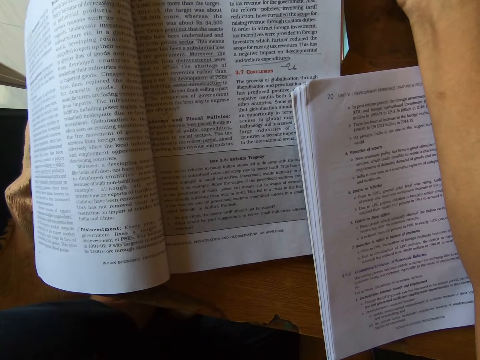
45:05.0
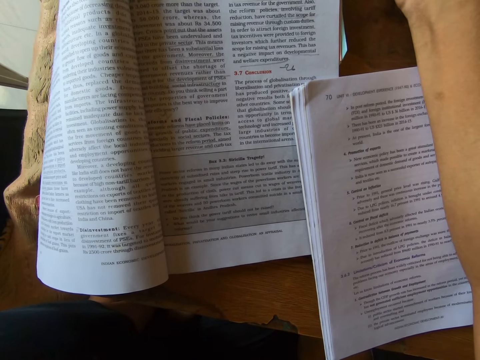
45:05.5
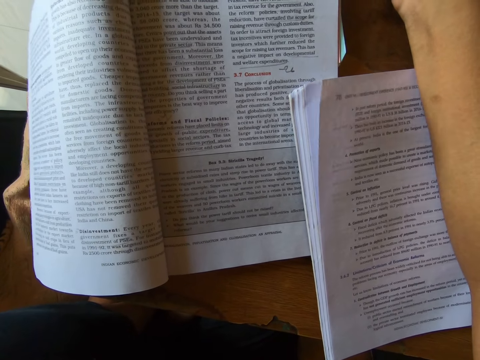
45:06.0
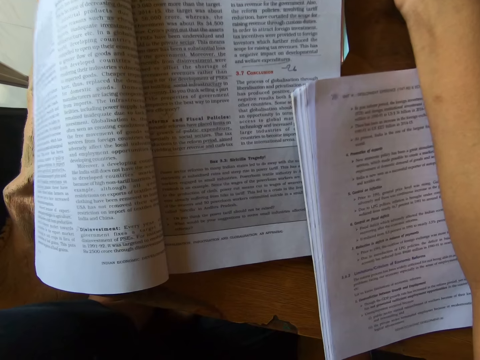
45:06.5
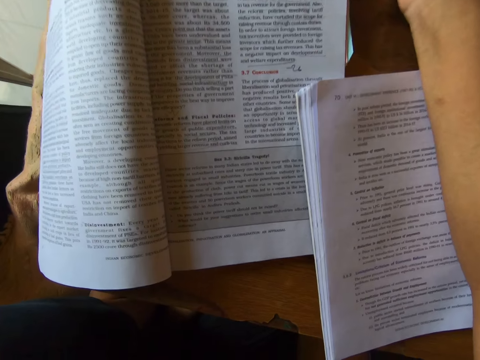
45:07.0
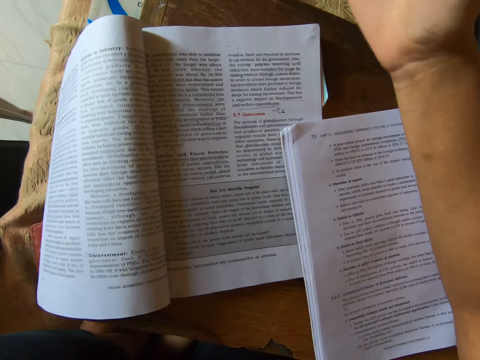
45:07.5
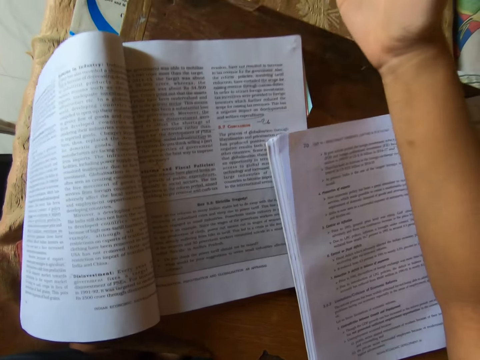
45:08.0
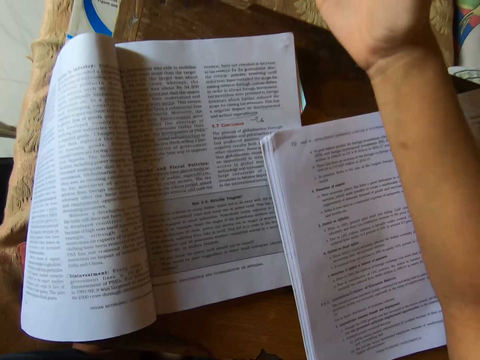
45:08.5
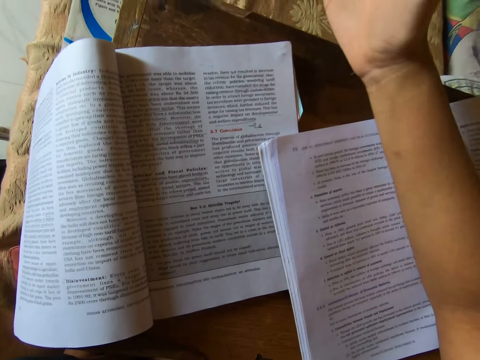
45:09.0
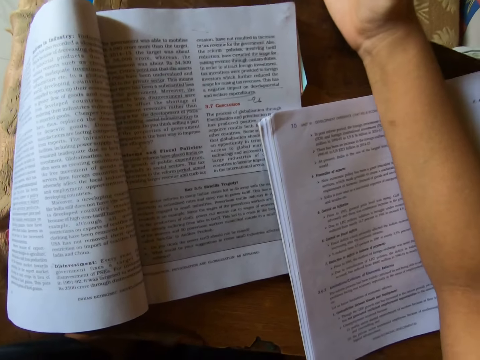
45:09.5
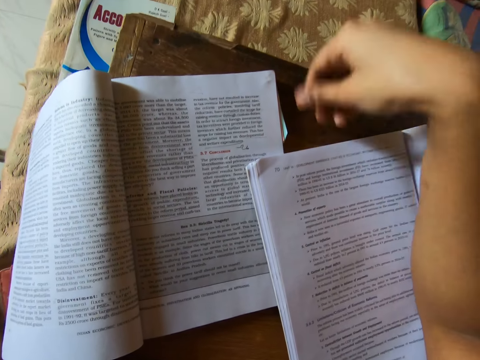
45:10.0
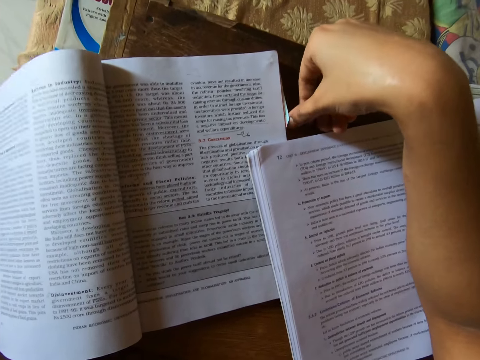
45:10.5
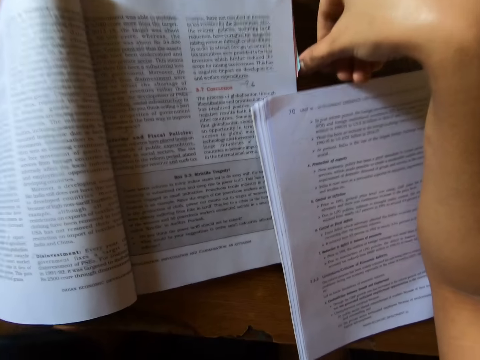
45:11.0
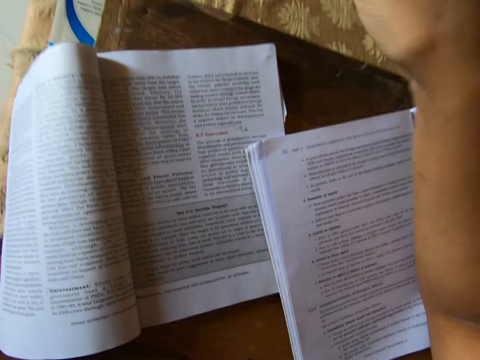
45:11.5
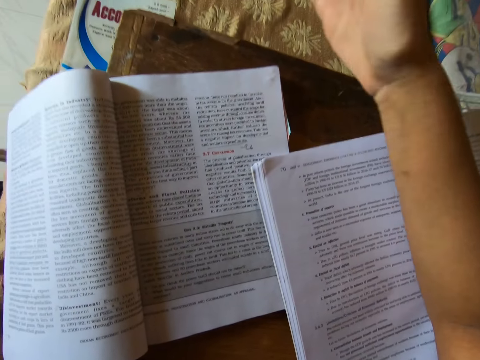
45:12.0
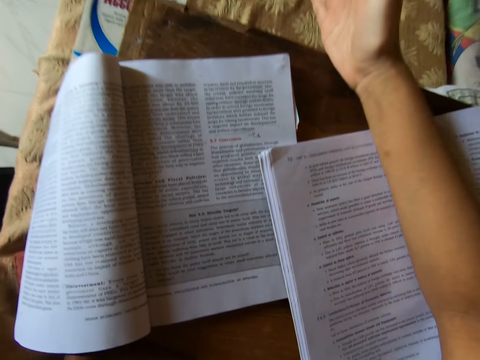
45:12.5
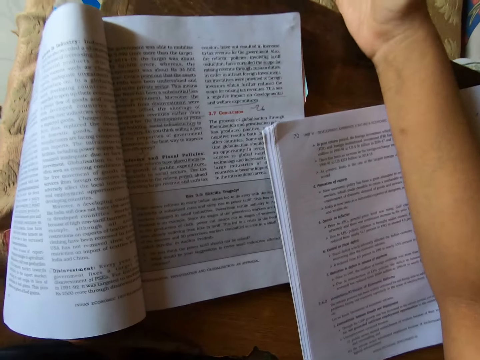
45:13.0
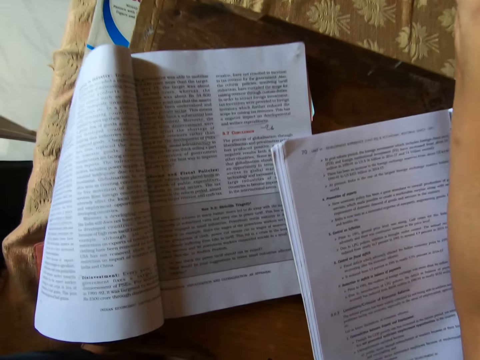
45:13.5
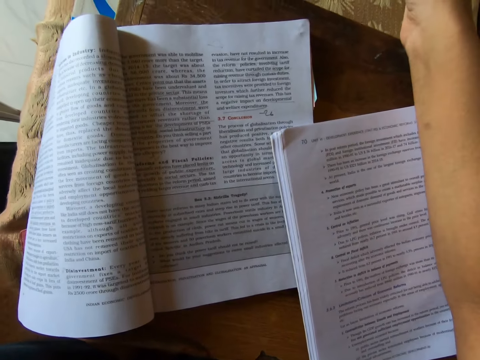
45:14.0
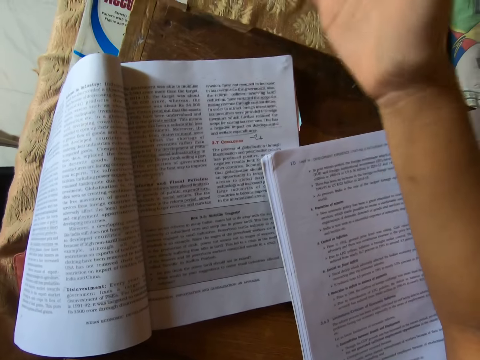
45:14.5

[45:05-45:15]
The camera wearer reads loud from the book. He moves his right hand up and down.

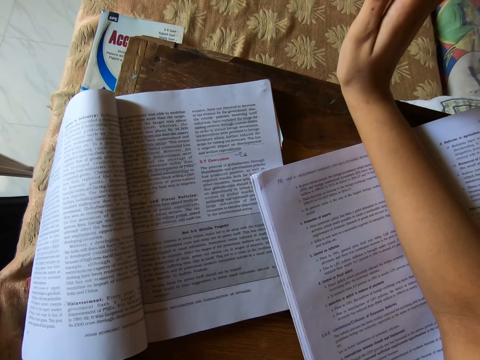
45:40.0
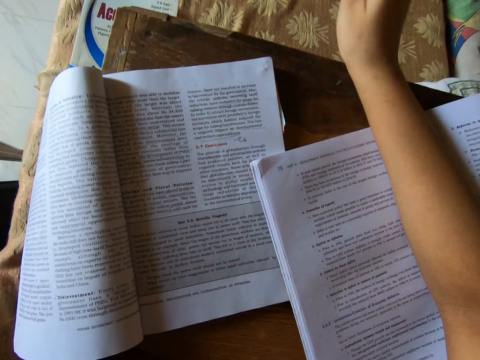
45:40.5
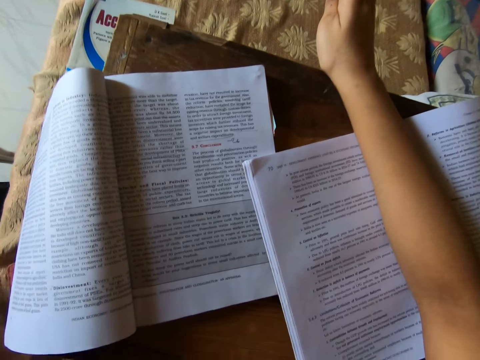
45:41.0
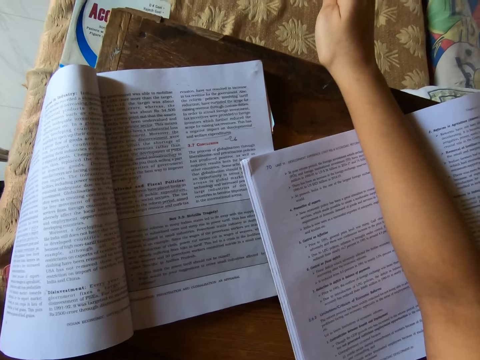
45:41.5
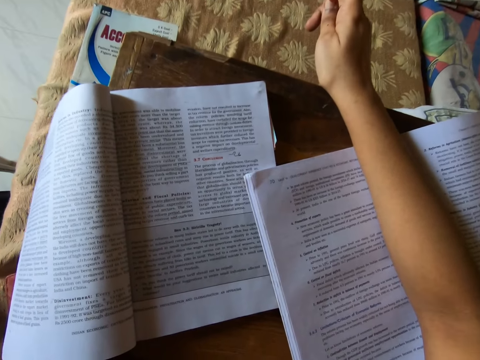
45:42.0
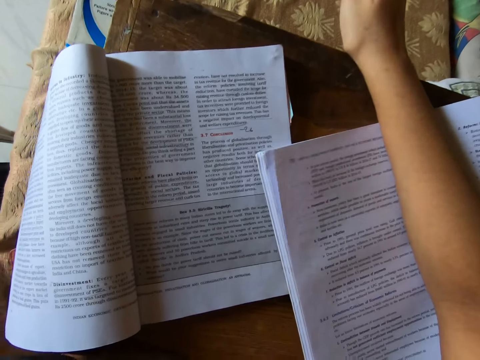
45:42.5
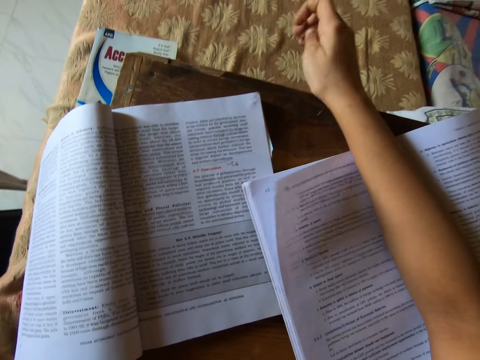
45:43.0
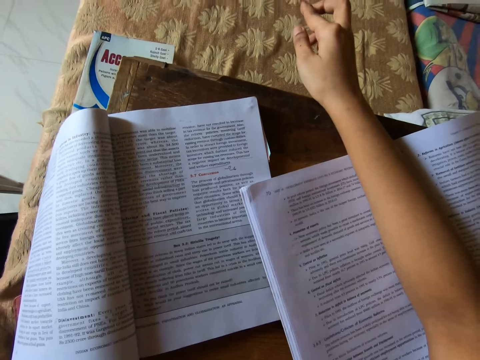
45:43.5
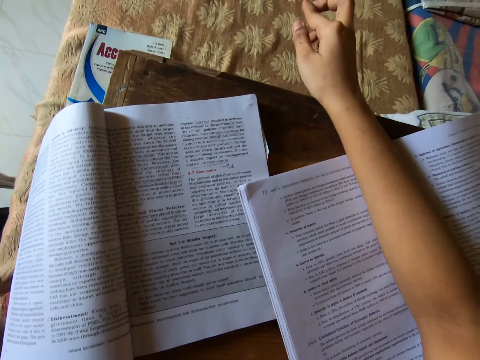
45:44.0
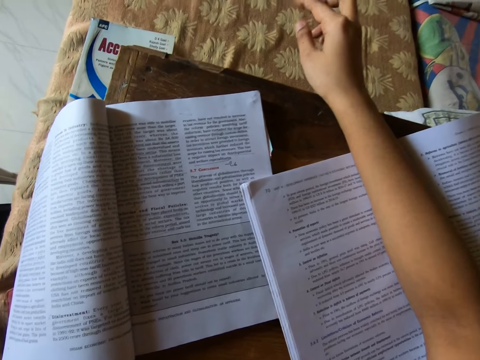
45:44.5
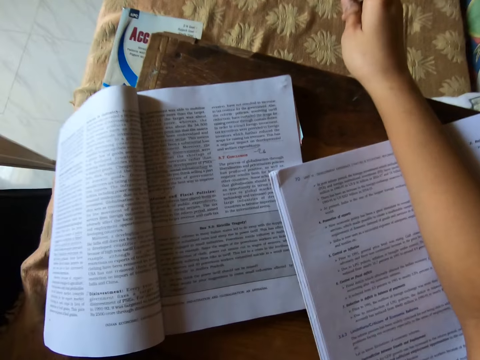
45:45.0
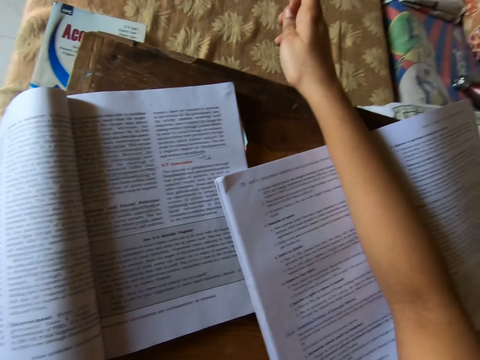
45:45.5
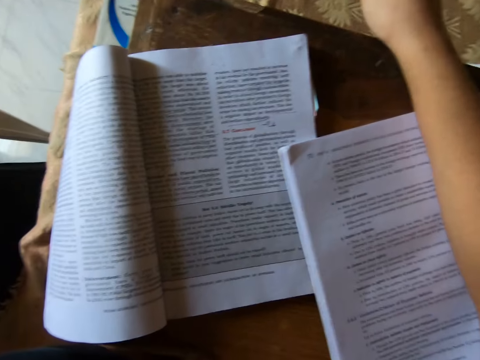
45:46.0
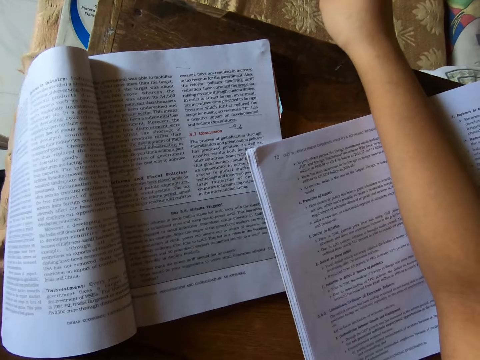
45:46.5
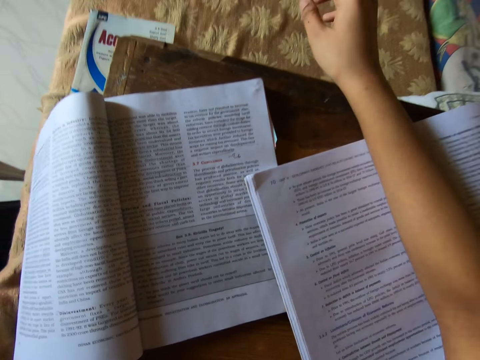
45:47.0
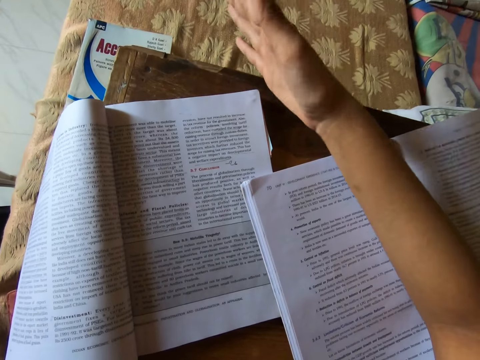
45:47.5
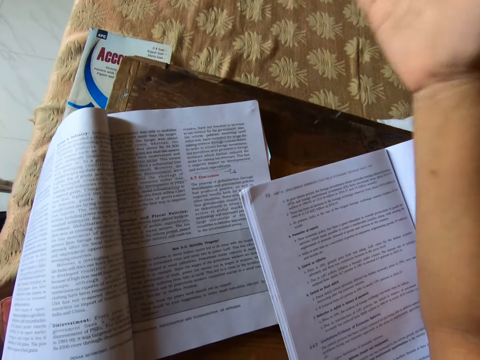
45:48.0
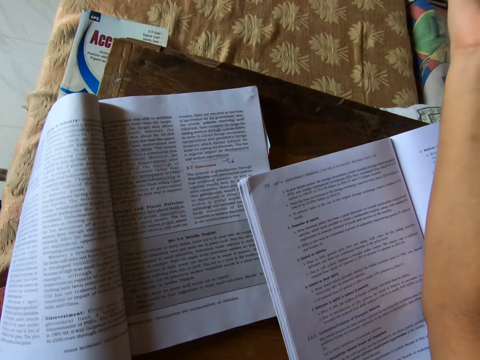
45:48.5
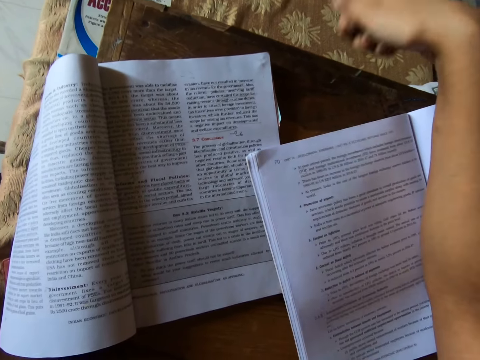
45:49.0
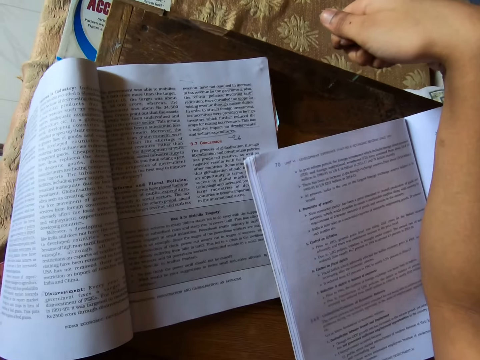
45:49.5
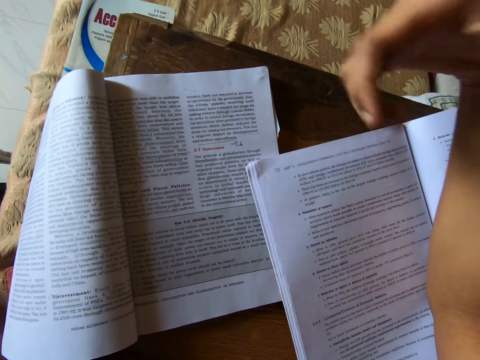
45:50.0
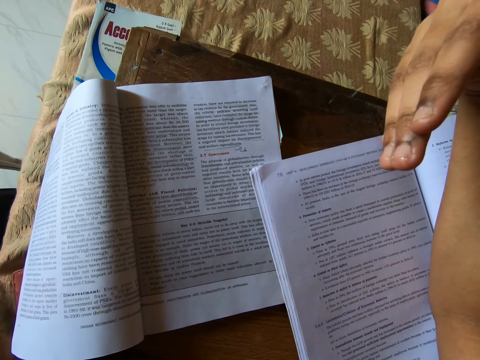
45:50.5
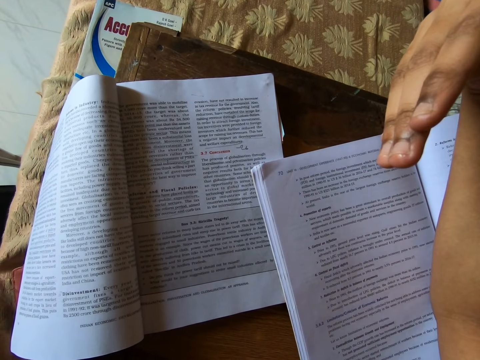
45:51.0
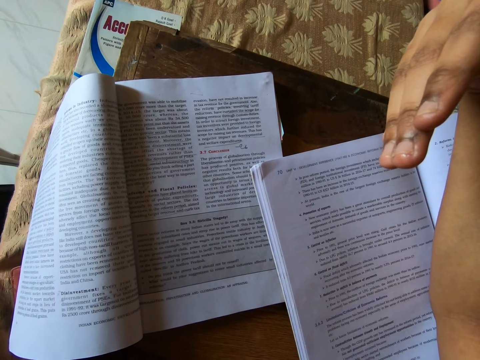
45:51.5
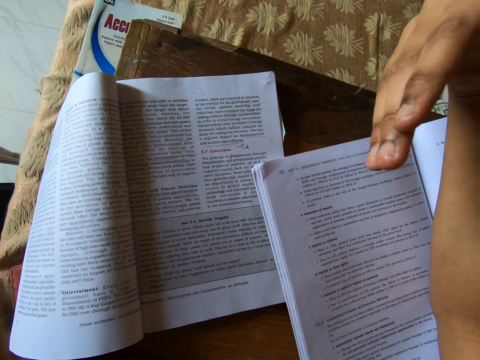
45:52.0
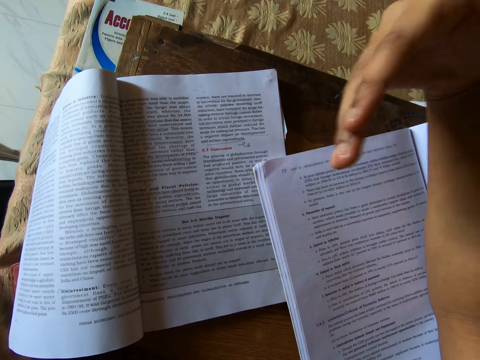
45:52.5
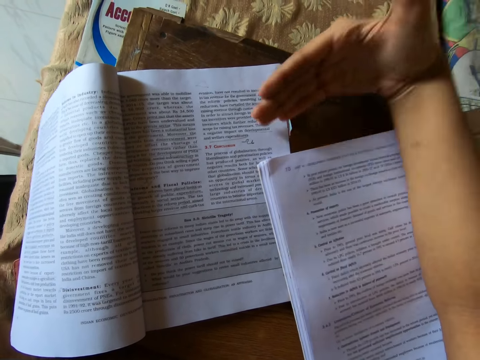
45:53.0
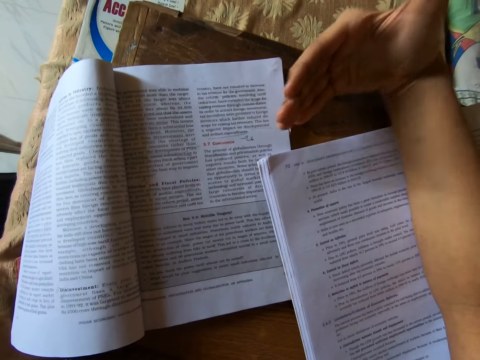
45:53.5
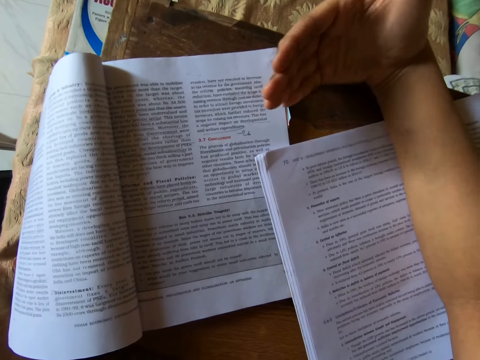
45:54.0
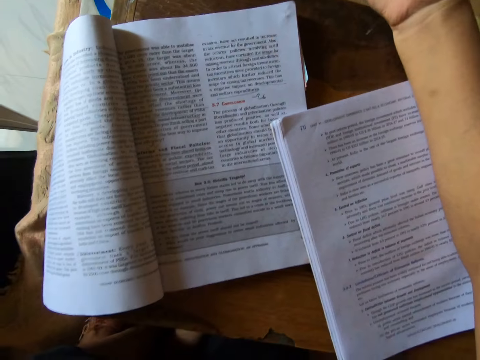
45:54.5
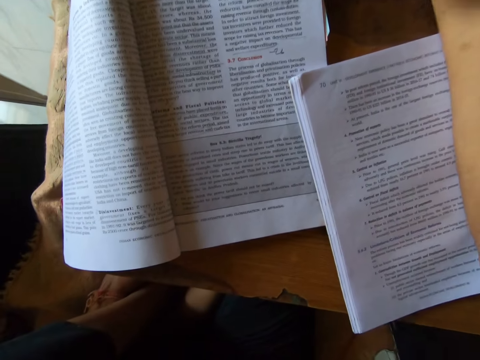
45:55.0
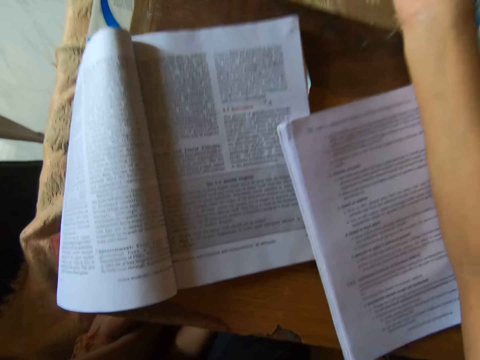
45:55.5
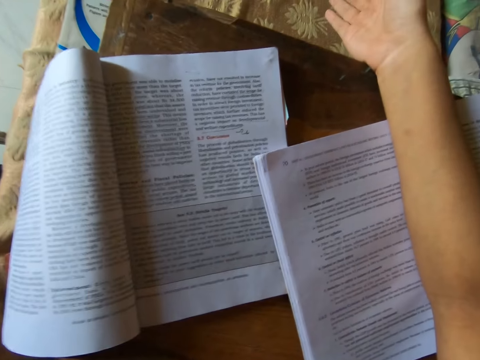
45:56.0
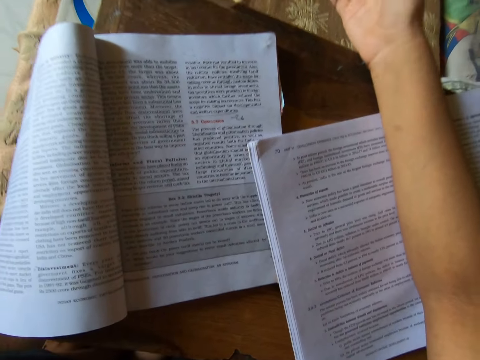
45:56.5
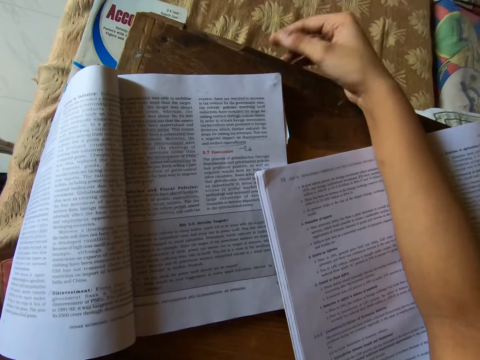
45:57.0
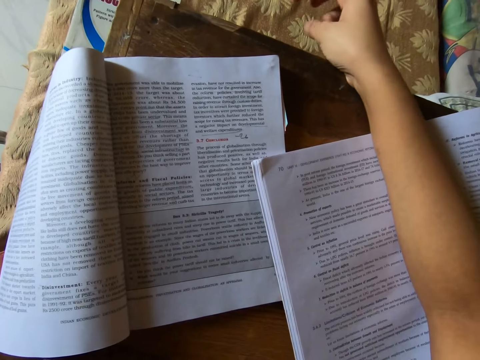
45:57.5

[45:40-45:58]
The camera wearer puts down his hand. He reads loud from the book. He moves his hand.
